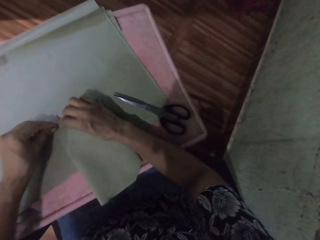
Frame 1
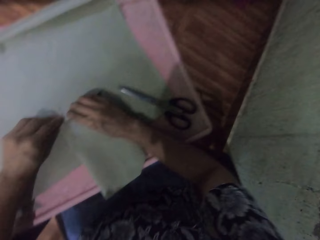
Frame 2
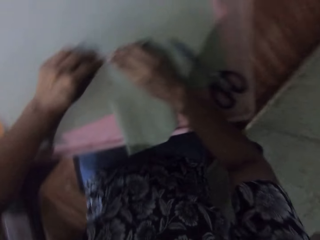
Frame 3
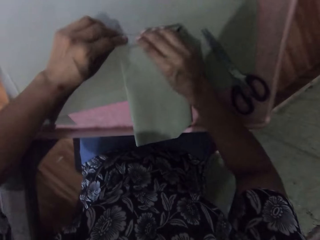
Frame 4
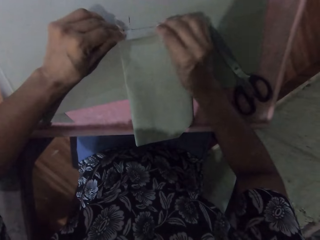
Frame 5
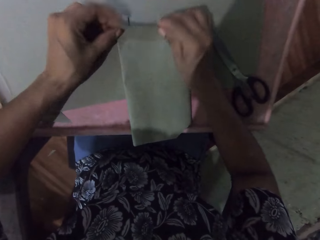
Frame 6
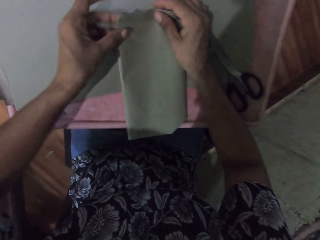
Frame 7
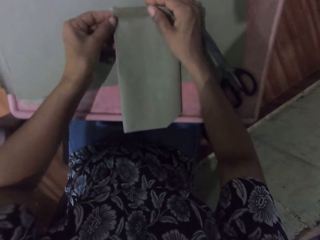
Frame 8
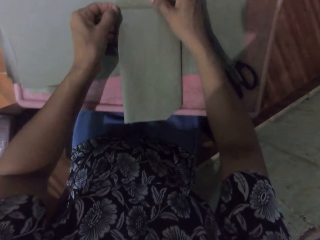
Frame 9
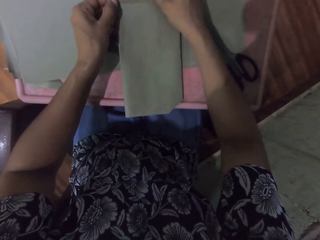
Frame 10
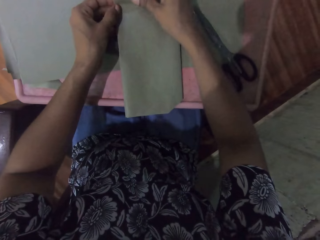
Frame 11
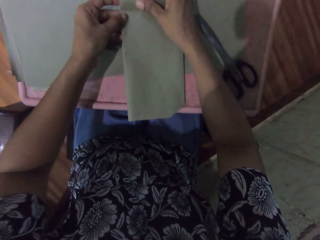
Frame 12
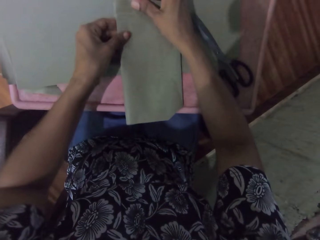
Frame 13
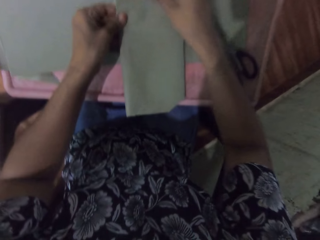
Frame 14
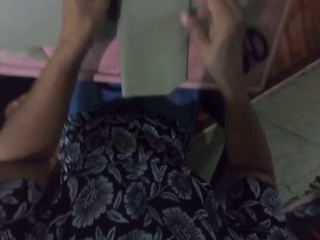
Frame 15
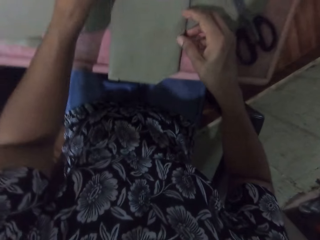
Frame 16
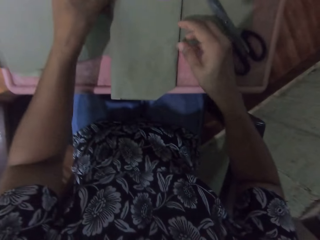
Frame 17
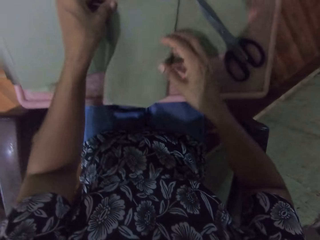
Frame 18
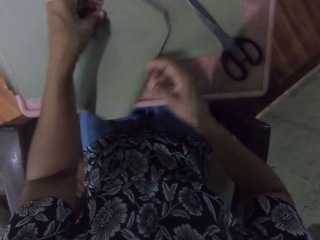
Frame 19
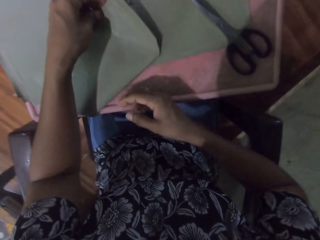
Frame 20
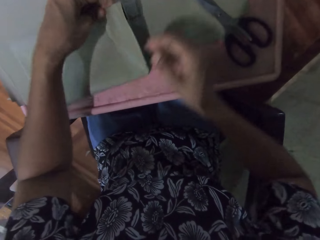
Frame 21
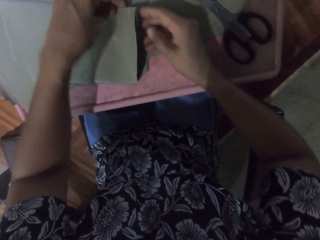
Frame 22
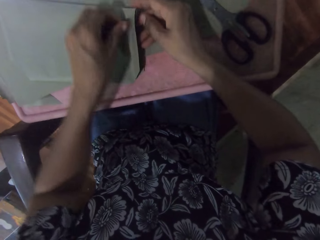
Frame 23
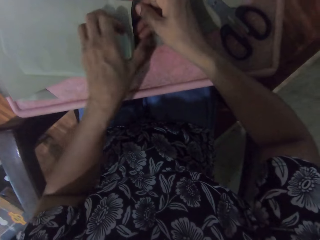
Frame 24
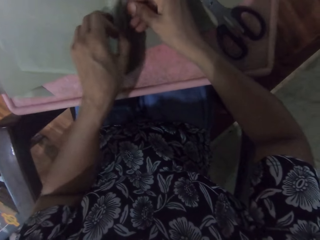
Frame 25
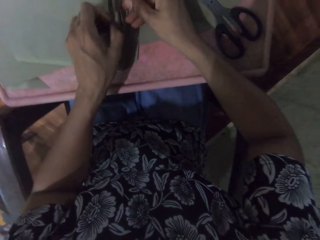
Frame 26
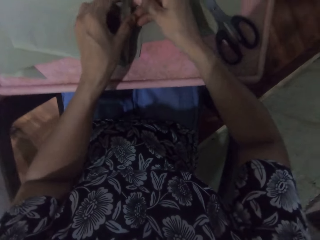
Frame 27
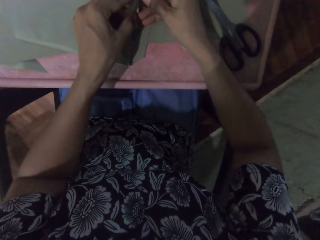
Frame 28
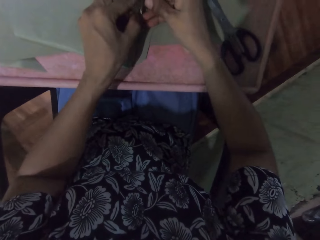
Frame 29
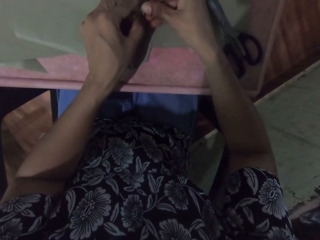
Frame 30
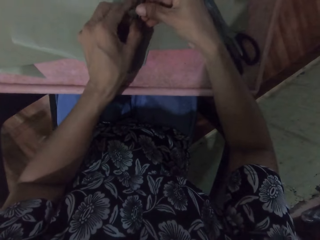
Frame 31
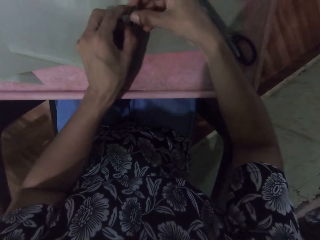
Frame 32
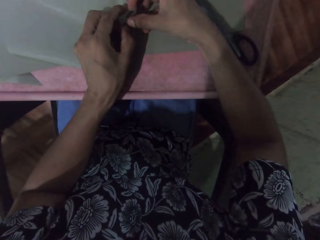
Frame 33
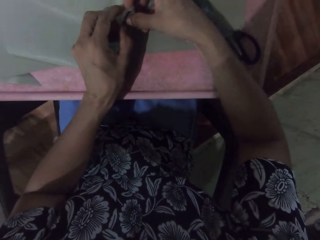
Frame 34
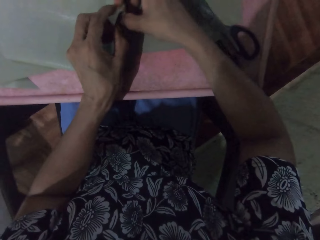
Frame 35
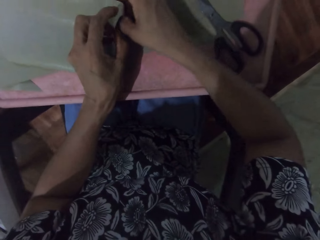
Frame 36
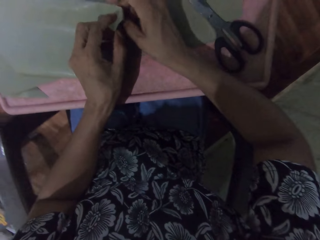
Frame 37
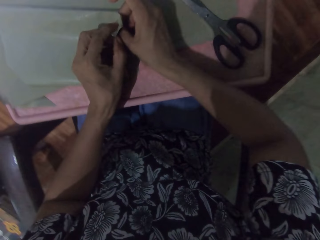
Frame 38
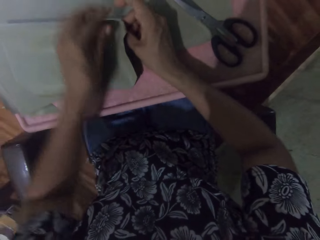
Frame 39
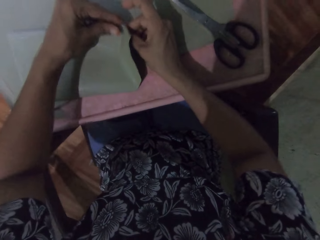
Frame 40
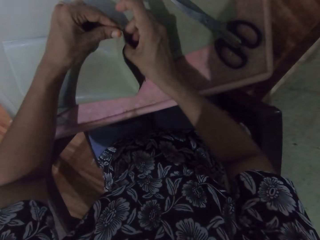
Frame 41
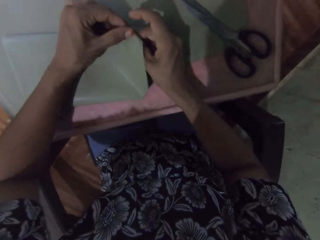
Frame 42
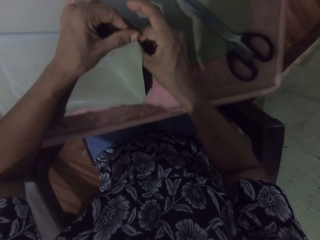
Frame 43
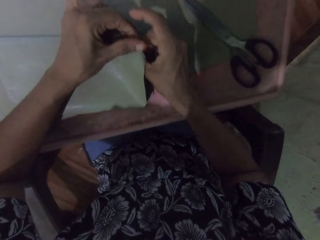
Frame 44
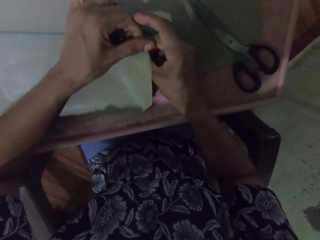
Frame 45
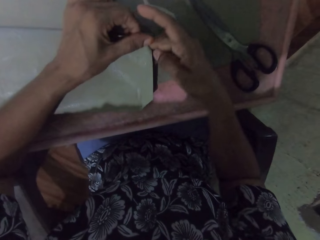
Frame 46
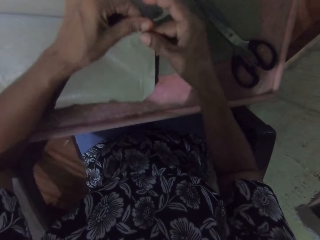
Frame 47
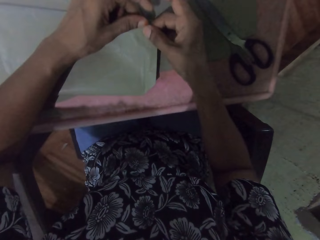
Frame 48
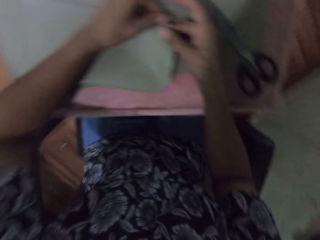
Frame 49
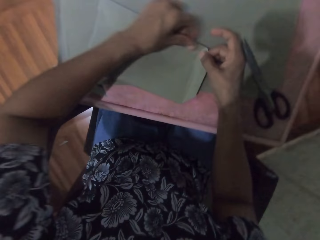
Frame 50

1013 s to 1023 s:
The camera wearer turns the book on the table with both hands. They adjust the edges of the book on the table with both hands.

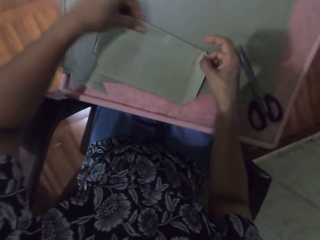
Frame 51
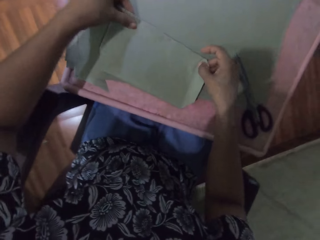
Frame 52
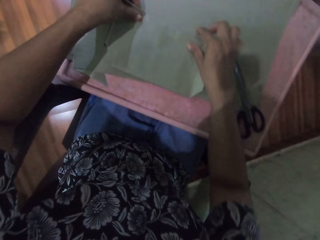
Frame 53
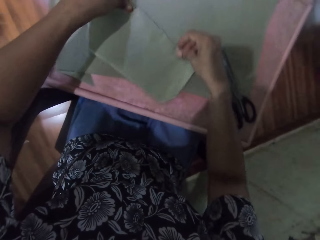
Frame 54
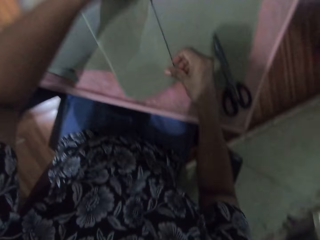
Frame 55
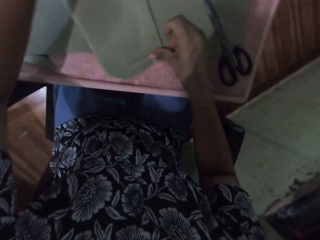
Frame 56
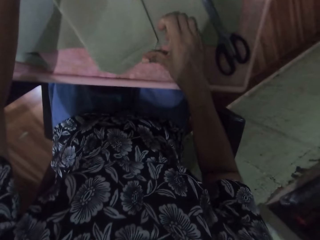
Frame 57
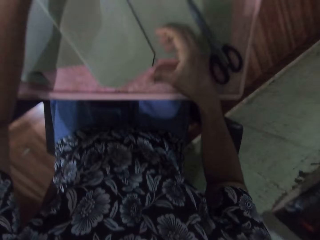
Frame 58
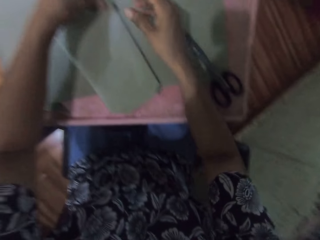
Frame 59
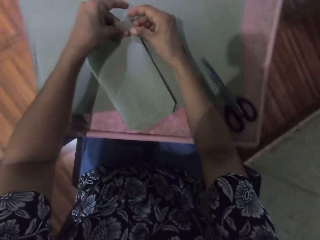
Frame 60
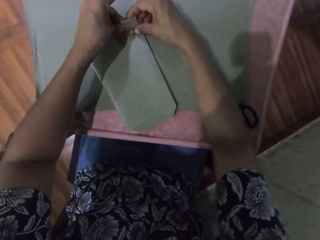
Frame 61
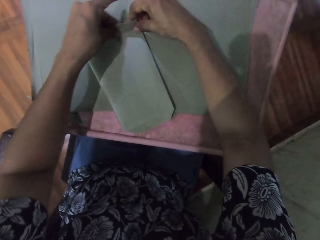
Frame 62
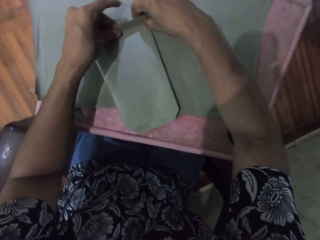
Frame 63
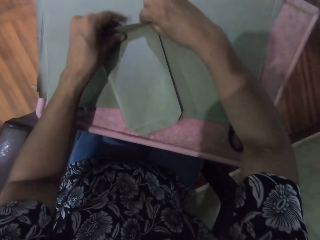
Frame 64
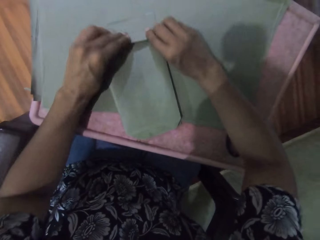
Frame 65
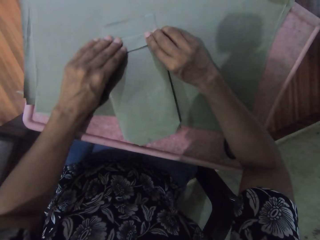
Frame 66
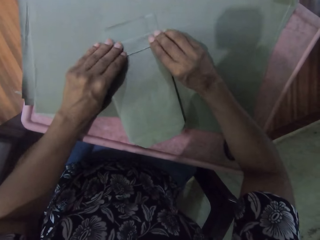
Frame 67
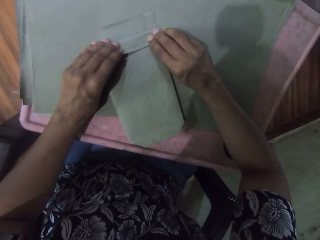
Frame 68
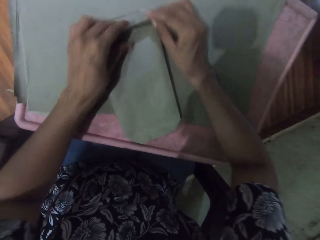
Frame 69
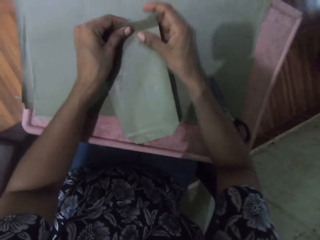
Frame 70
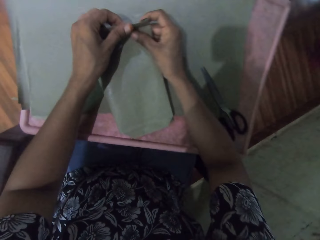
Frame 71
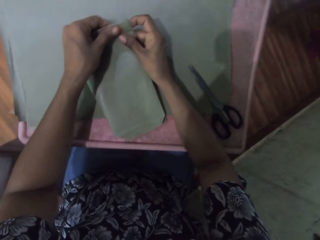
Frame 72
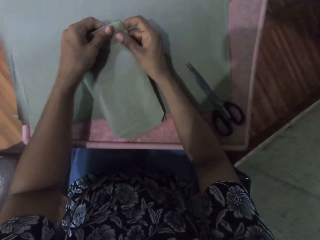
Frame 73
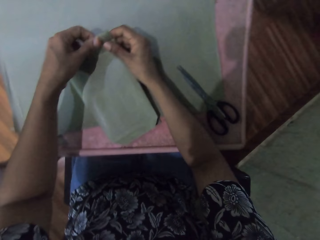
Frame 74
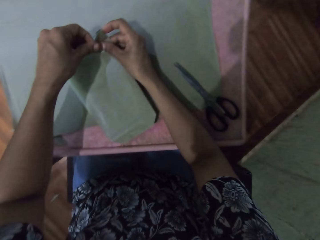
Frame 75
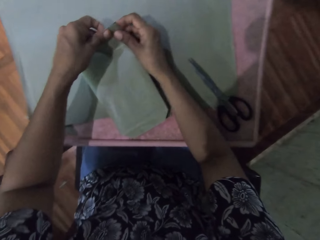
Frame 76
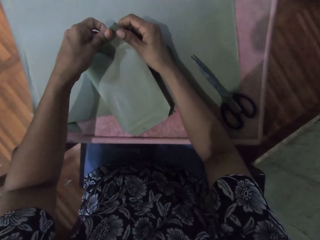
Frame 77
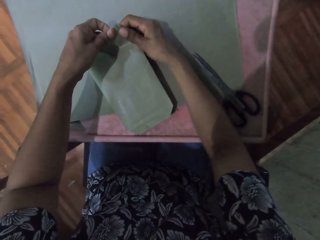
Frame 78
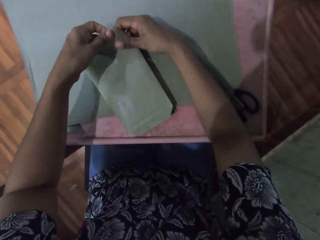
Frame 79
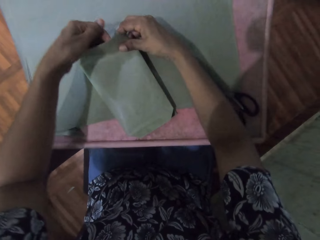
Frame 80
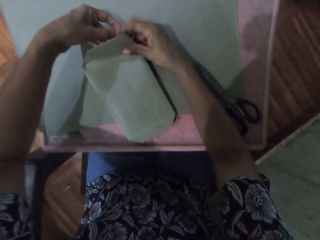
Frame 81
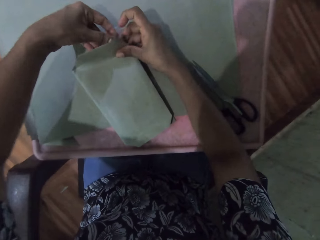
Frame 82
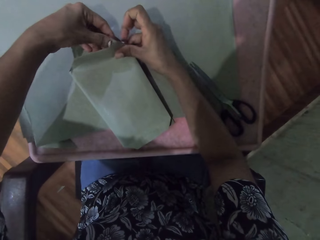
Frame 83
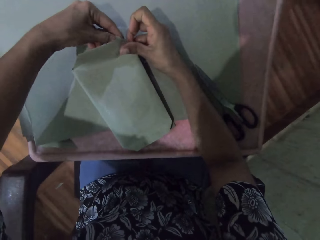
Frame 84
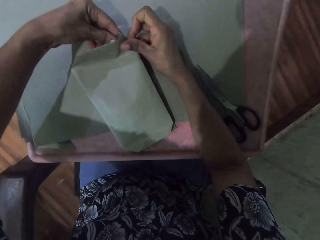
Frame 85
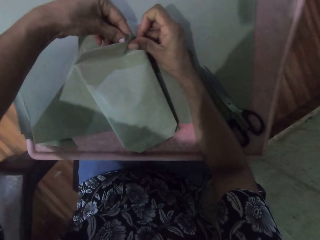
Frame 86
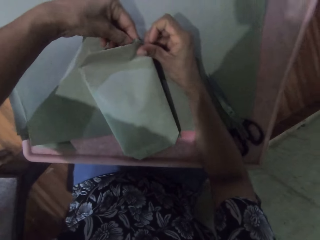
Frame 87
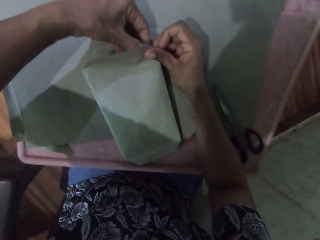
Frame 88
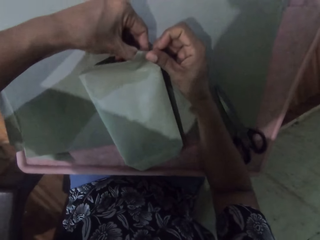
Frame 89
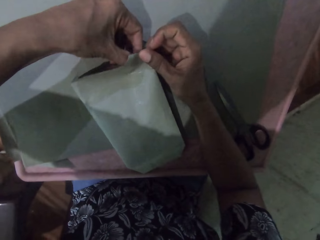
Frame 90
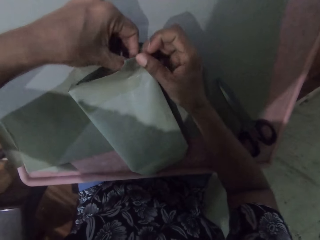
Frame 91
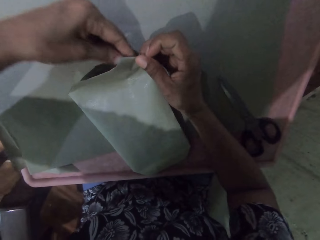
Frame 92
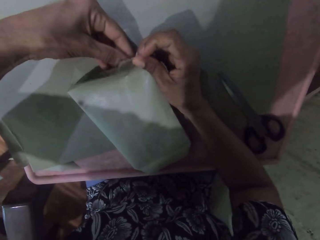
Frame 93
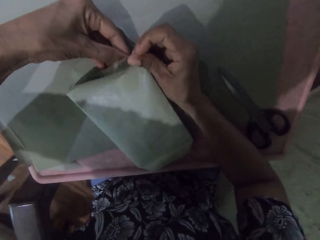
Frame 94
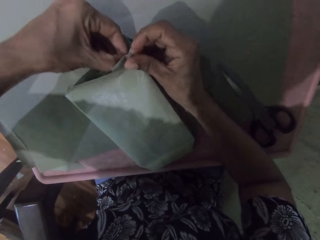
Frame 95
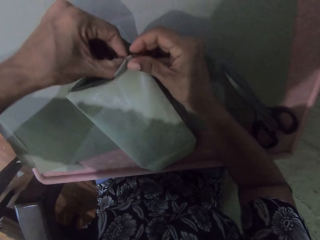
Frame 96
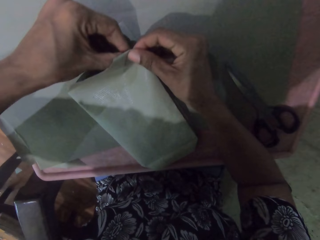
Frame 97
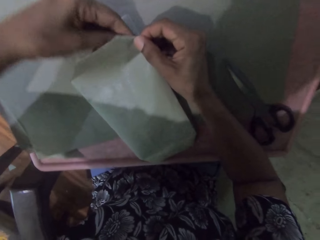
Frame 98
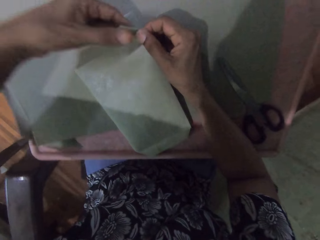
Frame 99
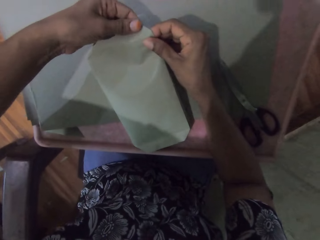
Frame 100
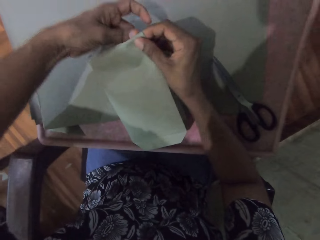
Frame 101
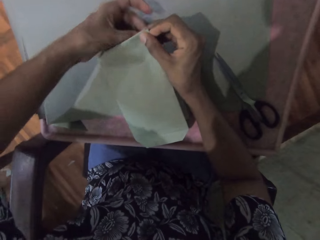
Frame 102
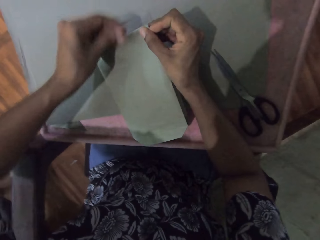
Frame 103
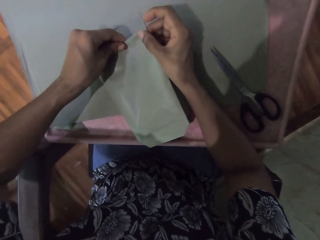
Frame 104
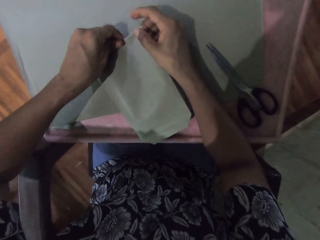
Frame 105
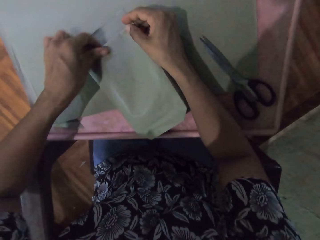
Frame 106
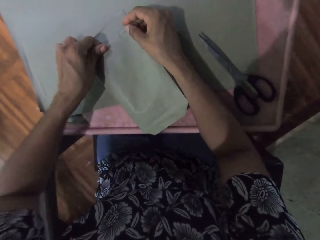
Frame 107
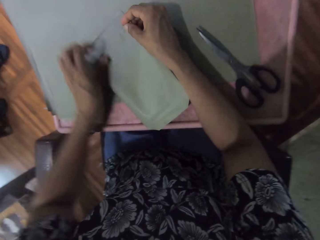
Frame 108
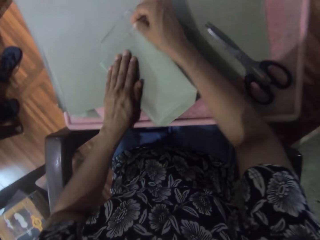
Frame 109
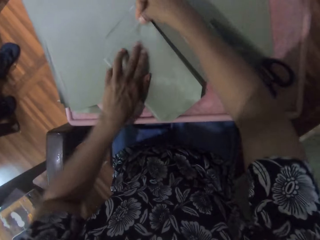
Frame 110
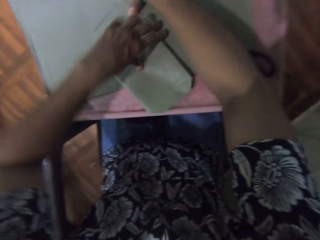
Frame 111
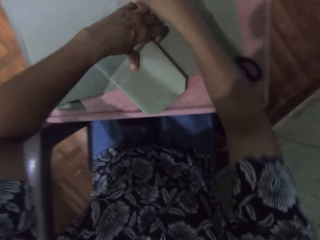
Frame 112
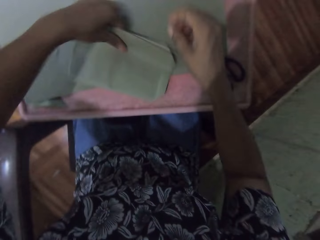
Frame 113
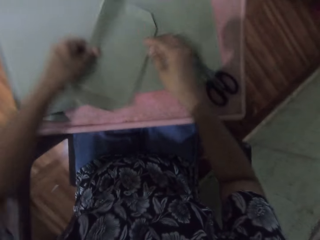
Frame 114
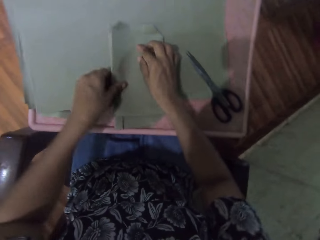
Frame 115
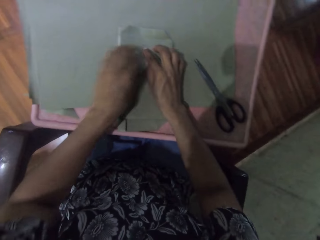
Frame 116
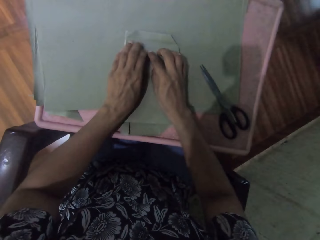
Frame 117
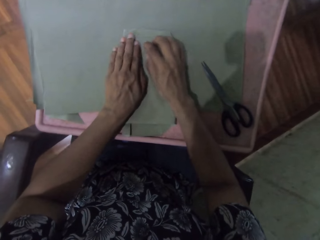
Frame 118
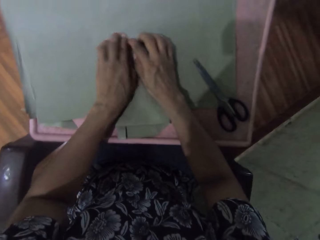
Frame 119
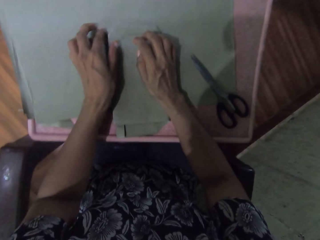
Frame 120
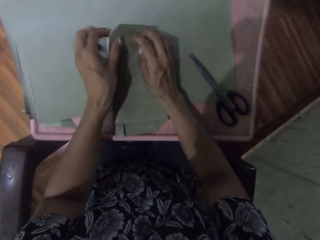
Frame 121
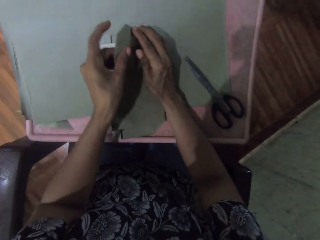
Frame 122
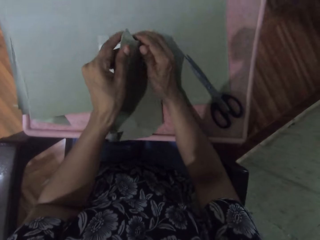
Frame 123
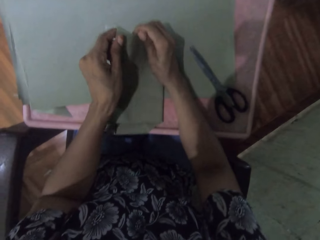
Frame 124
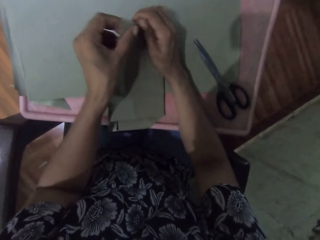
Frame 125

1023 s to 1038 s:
The camera wearer wraps the book on the table with the cardboard paper with both hands. They turn the book on the table with both hands. They smoothen the cardboard paper on the book on the table with both hands. They wrap the book on the table with the cardboard paper with both hands.
